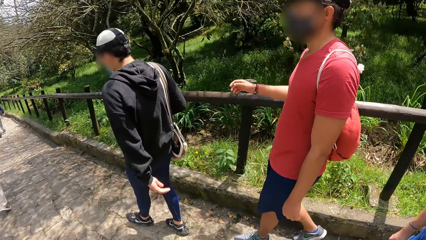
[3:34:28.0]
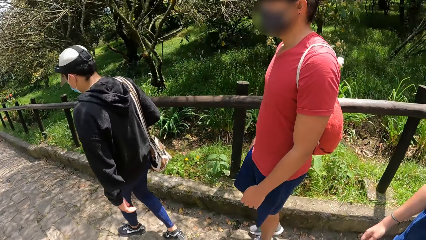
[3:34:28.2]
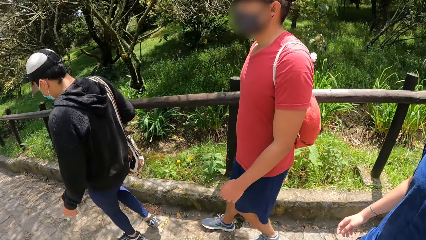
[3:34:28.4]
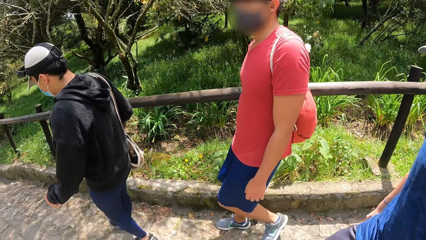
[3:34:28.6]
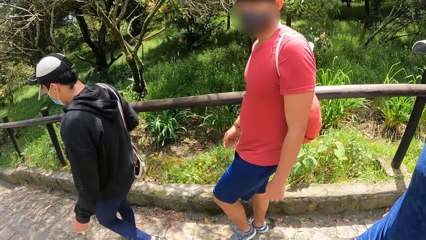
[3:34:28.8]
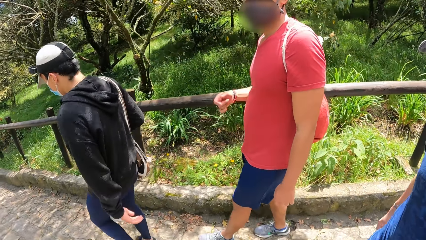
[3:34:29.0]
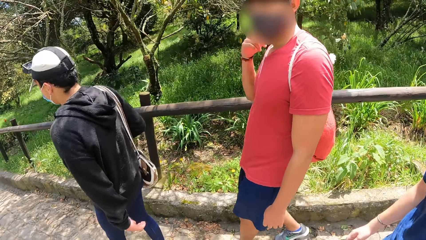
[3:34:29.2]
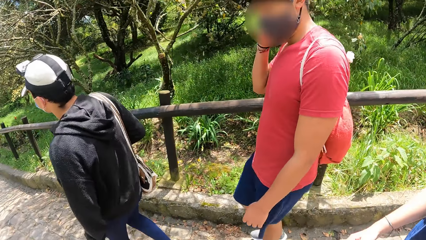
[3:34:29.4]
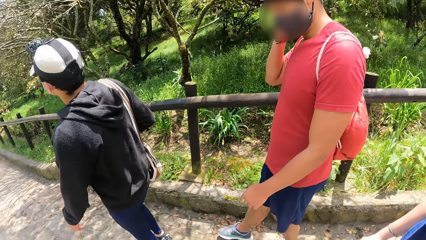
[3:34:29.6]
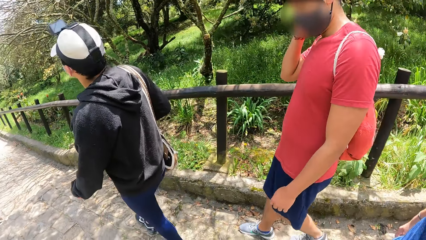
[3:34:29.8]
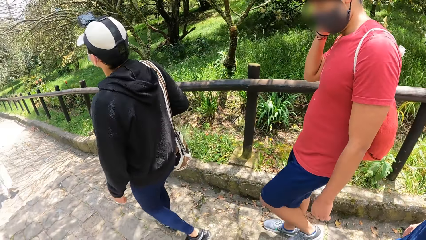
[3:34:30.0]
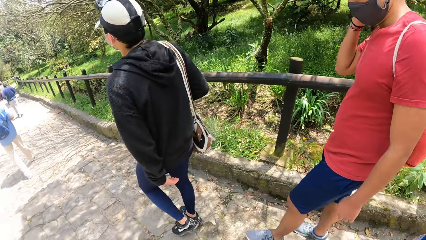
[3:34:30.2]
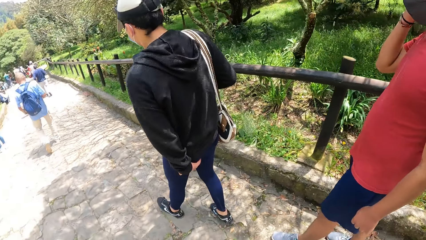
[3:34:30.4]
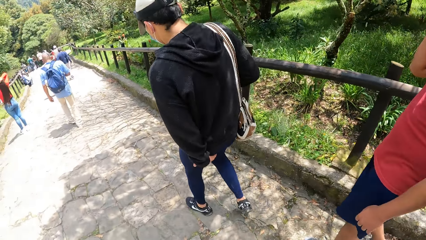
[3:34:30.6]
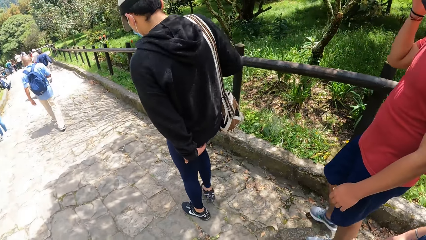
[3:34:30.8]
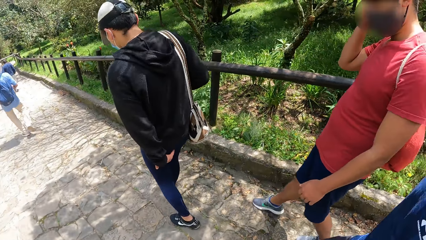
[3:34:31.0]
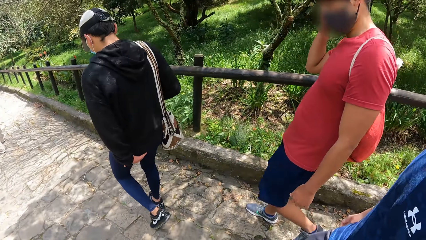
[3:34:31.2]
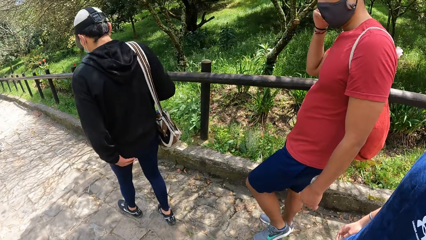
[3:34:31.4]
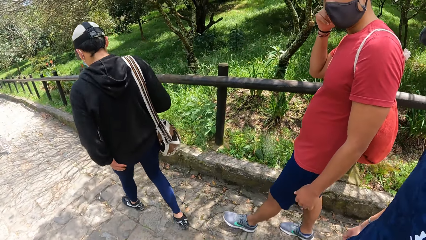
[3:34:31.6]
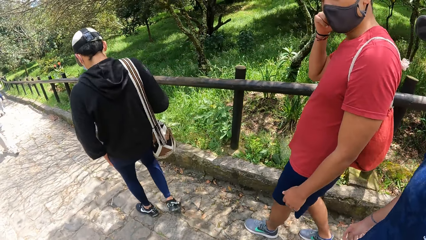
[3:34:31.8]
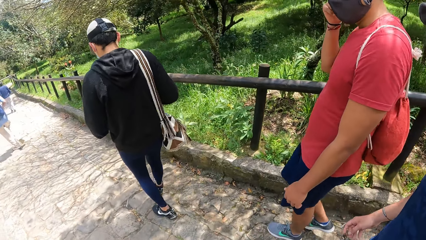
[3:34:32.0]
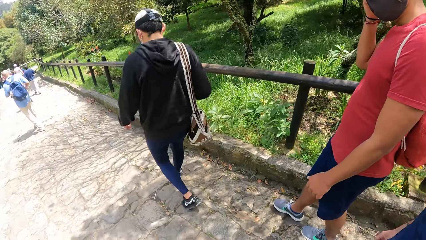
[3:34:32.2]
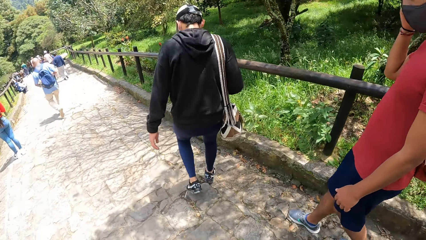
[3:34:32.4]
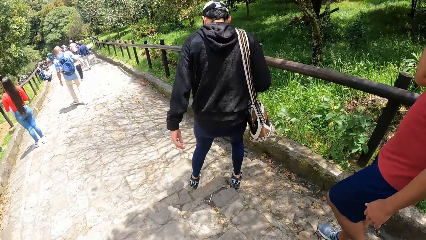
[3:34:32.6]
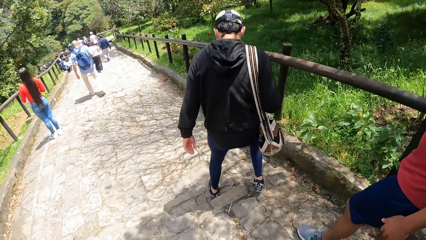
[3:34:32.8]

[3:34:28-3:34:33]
The camera wearer looks around.

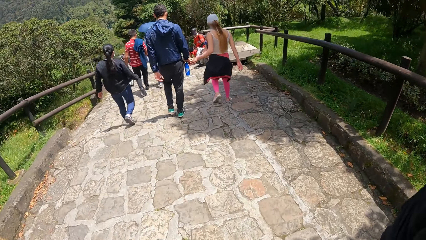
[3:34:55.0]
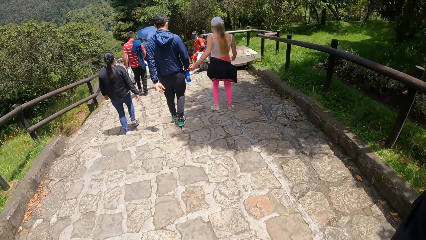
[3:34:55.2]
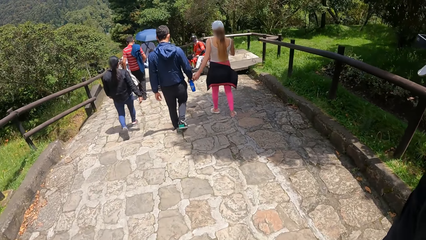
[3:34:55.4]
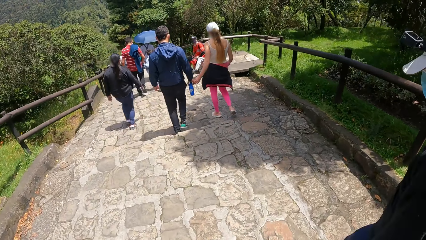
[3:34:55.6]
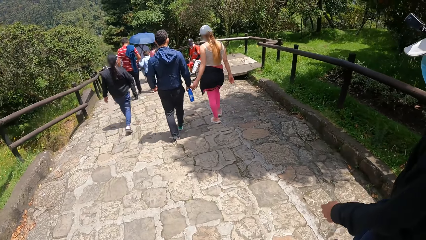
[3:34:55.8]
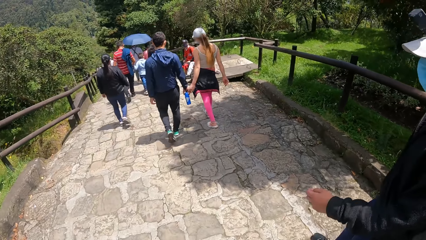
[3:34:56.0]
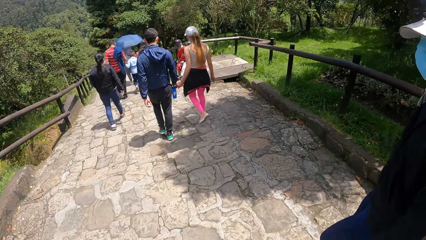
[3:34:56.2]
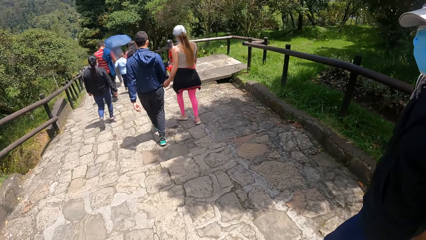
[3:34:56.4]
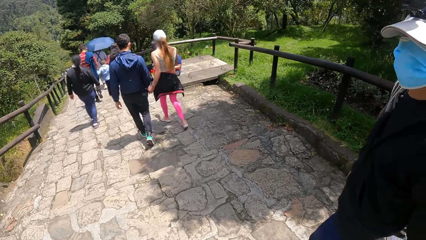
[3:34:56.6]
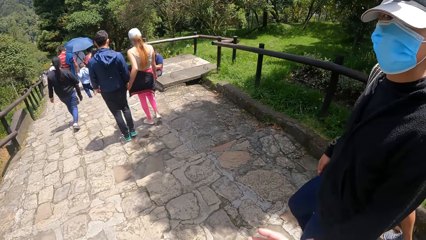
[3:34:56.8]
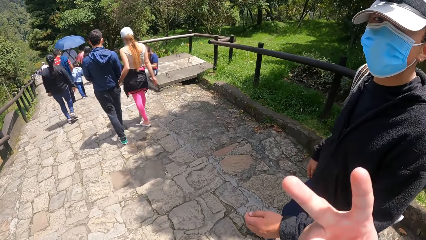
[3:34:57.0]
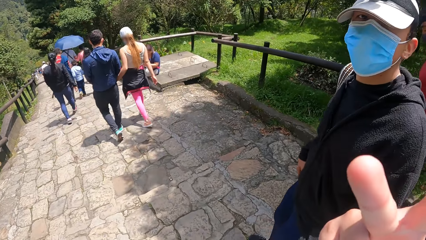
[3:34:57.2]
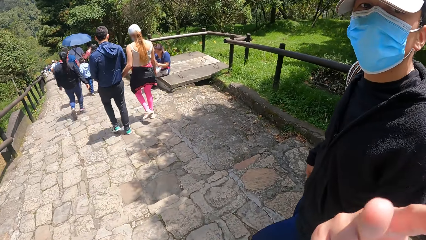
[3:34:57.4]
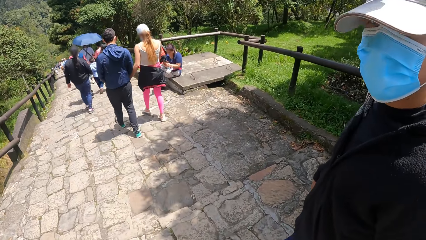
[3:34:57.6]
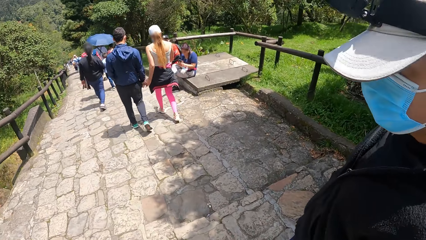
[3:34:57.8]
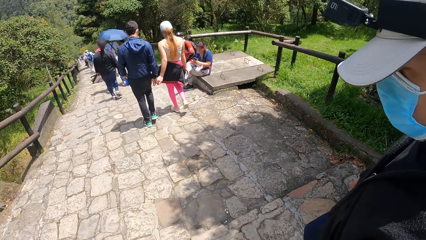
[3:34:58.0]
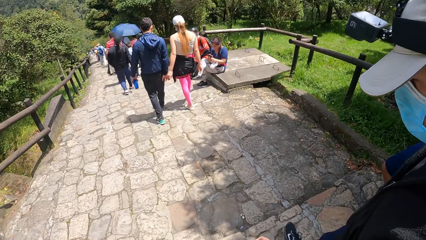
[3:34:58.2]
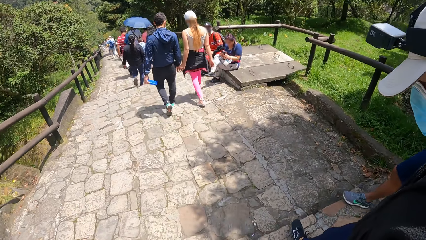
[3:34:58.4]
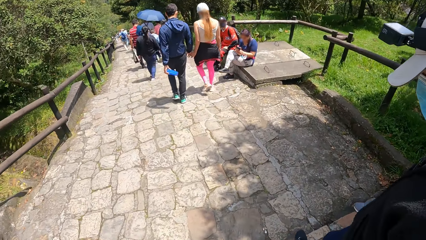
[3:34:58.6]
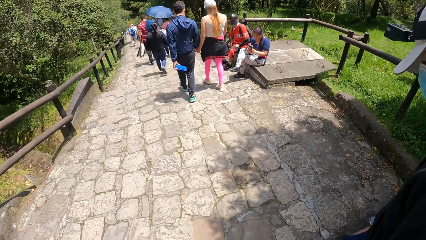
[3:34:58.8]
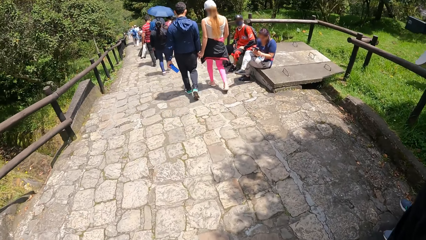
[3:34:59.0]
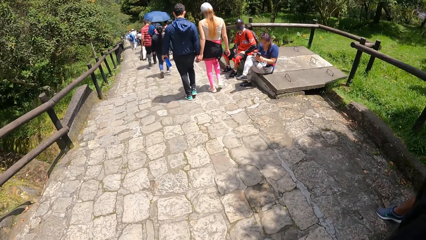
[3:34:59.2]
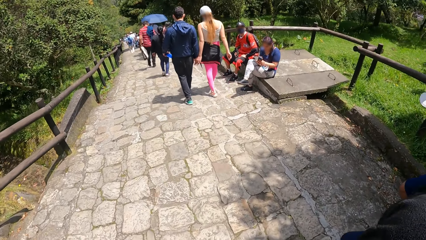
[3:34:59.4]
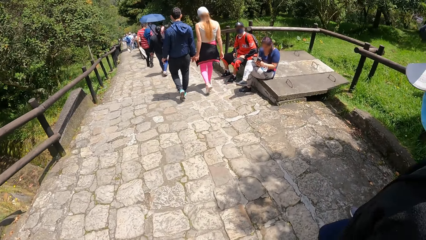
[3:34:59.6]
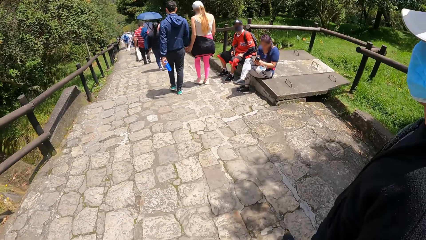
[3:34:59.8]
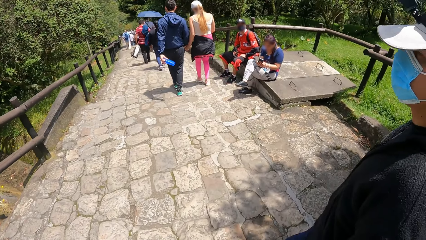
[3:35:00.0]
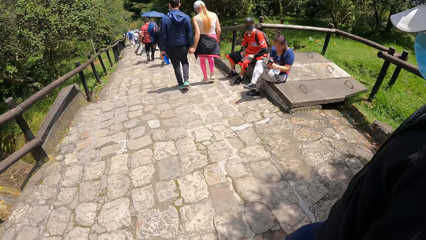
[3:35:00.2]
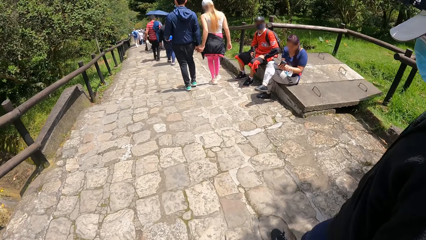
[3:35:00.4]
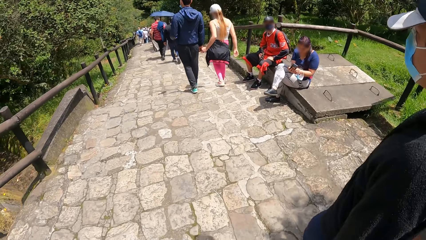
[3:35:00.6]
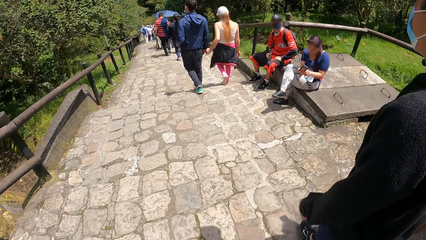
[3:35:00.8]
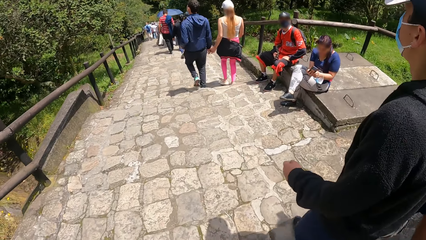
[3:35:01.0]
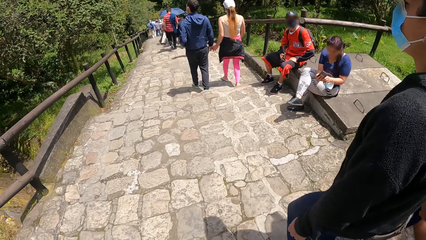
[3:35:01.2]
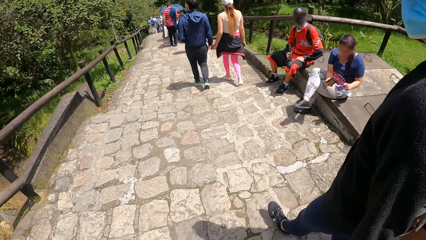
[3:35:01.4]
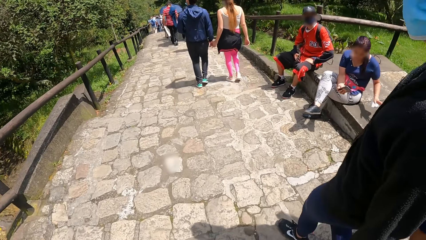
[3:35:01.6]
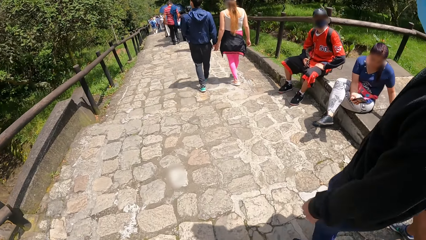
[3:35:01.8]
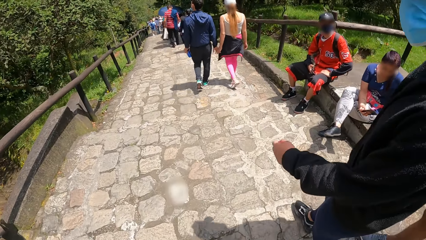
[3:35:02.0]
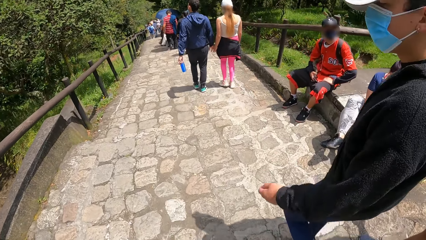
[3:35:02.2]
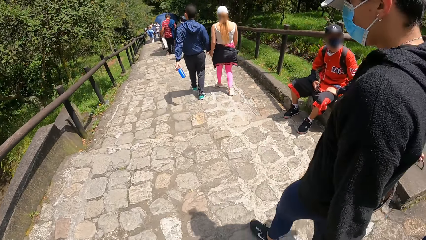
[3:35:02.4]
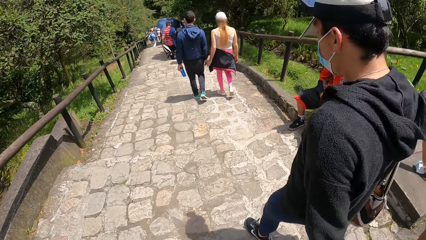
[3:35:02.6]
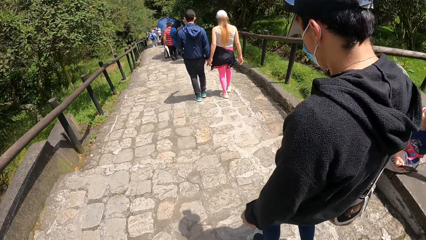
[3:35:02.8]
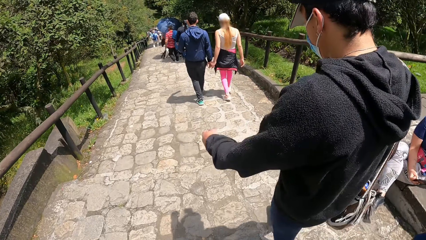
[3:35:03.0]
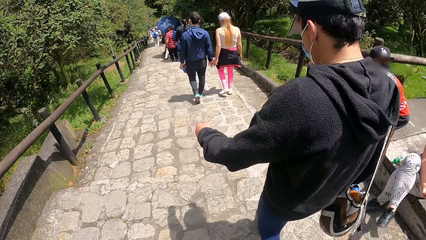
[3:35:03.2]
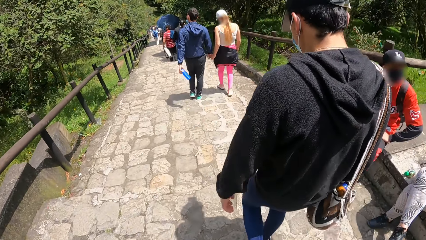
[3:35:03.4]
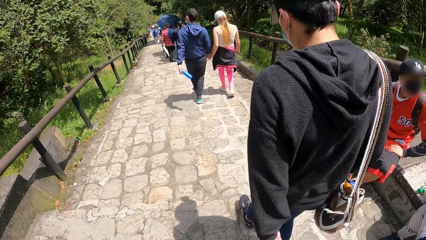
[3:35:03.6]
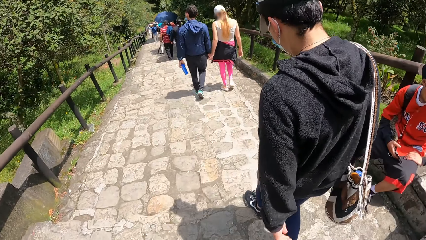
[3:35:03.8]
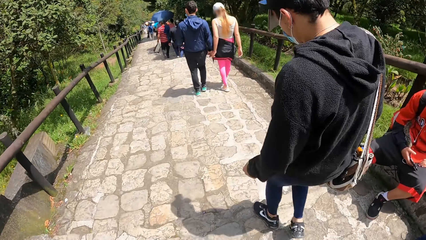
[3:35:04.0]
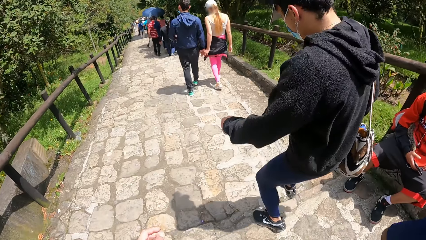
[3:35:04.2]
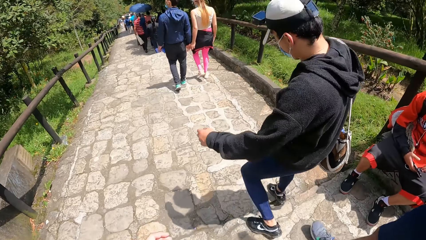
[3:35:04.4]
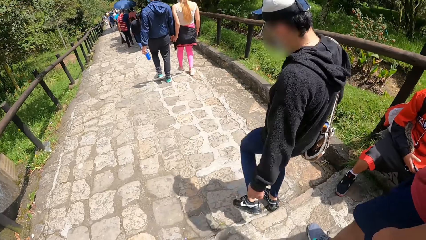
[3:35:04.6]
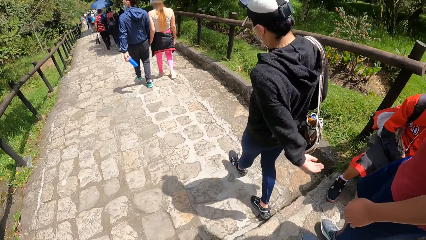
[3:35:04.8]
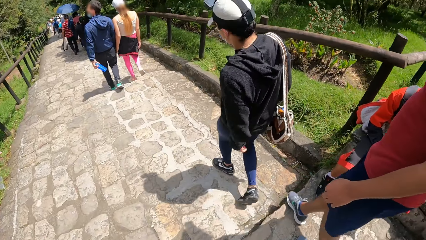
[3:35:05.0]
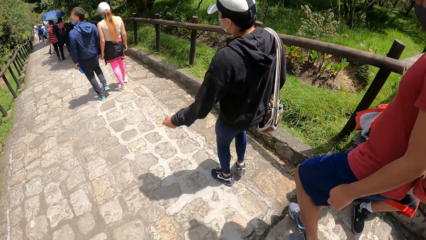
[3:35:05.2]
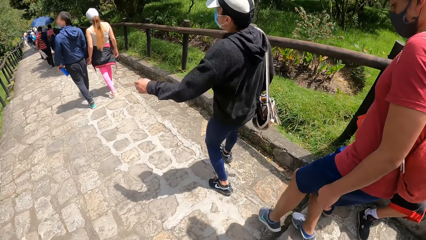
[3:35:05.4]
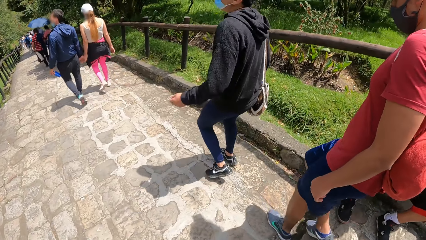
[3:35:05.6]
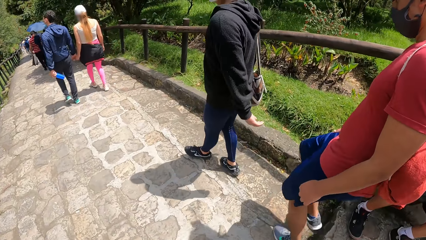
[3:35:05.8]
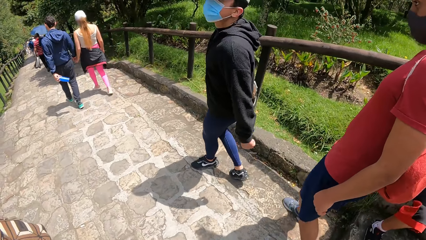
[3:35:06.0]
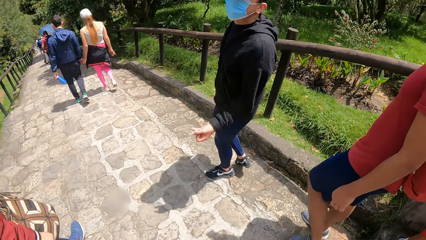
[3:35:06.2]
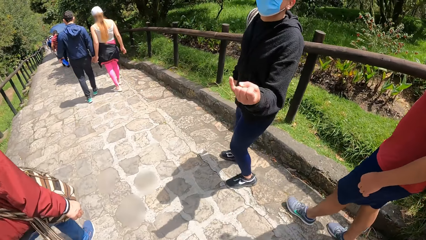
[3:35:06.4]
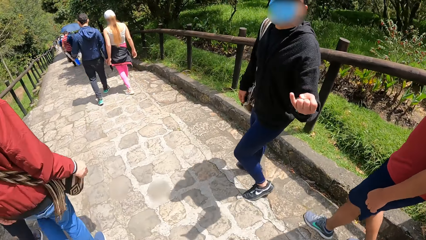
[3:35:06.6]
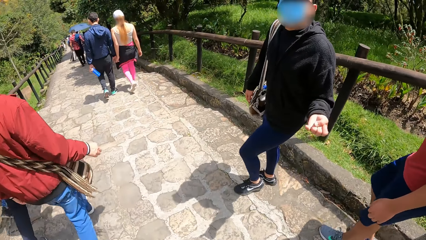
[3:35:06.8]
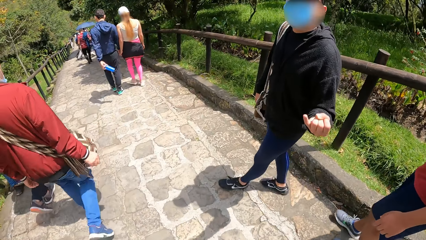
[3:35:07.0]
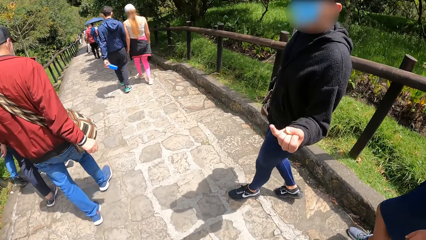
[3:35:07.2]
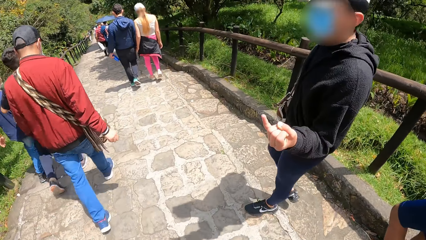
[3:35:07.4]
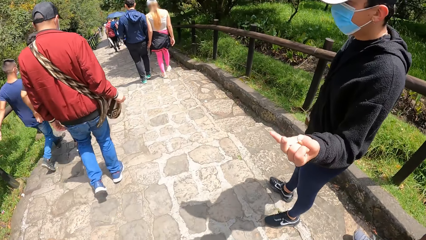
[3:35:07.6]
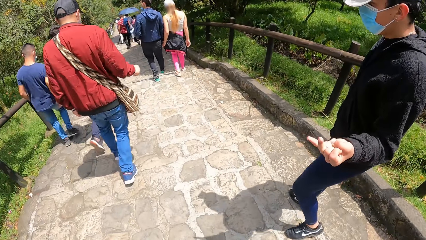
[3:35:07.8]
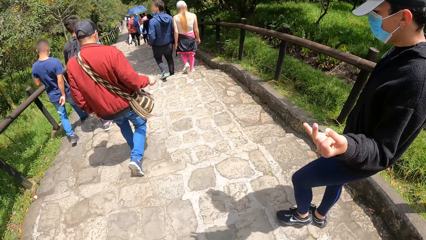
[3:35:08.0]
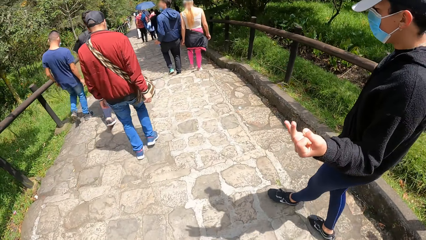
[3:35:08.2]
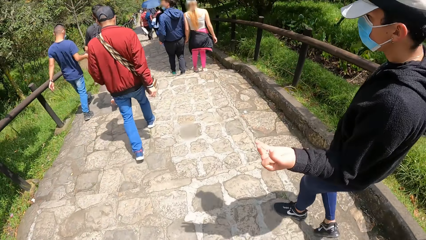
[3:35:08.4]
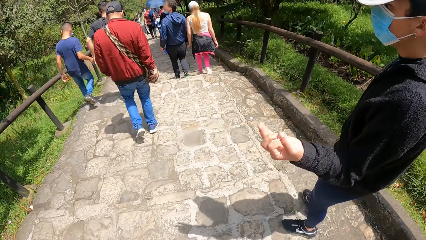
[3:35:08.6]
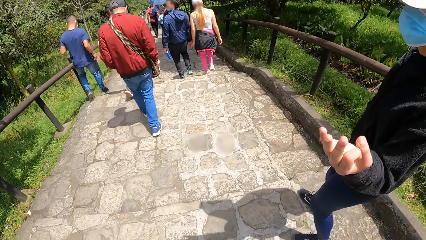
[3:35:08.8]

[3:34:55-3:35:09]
The camera wearer lifts their fingers. They look around.
